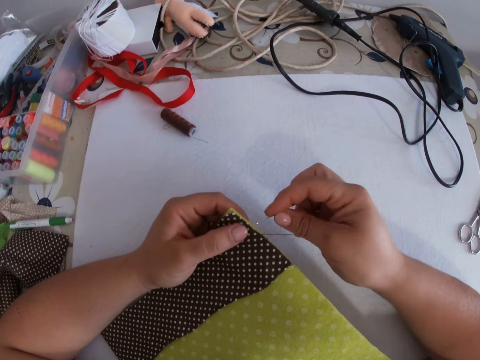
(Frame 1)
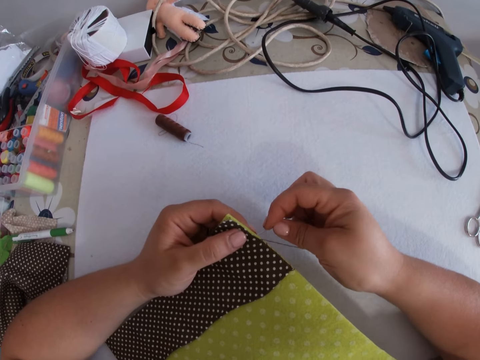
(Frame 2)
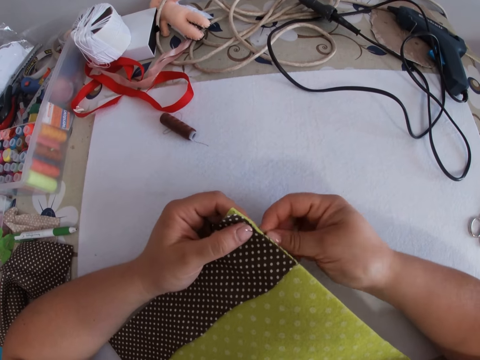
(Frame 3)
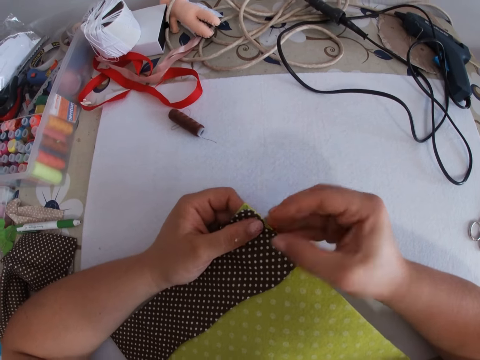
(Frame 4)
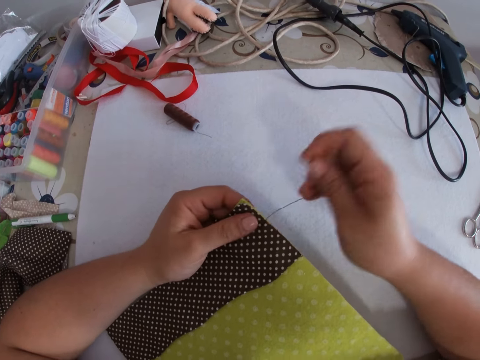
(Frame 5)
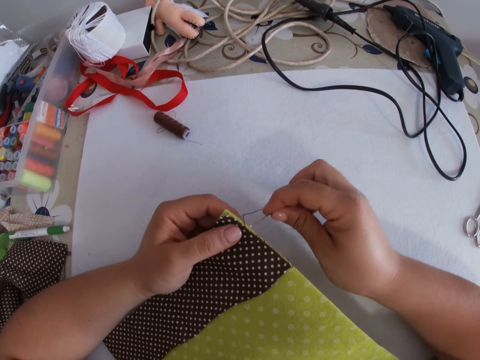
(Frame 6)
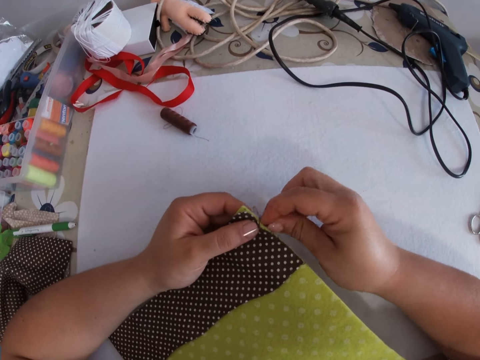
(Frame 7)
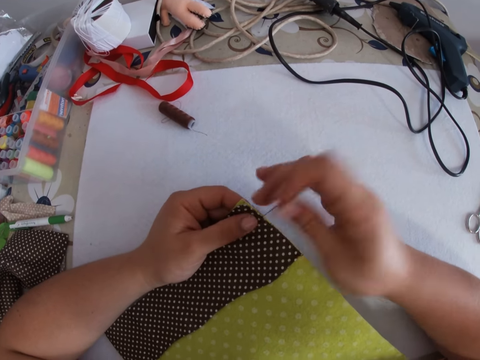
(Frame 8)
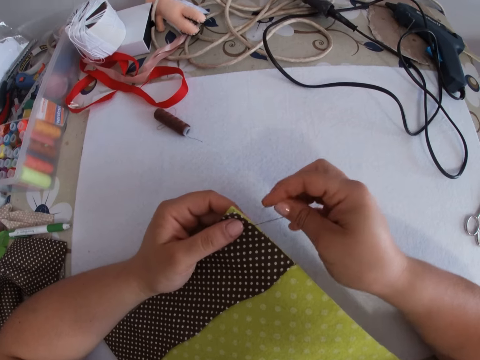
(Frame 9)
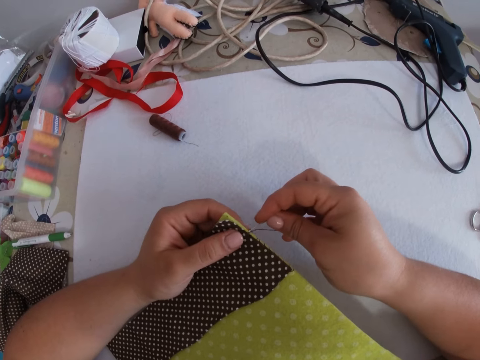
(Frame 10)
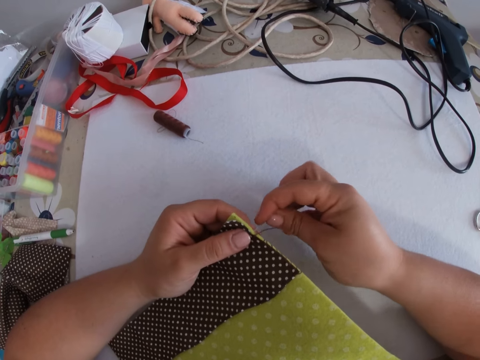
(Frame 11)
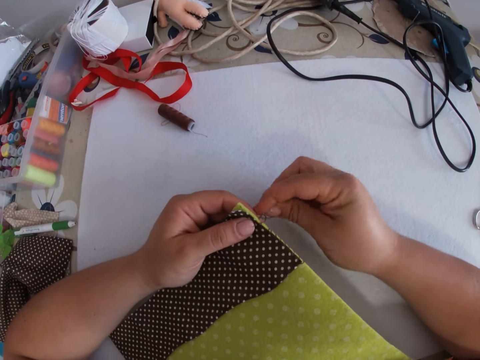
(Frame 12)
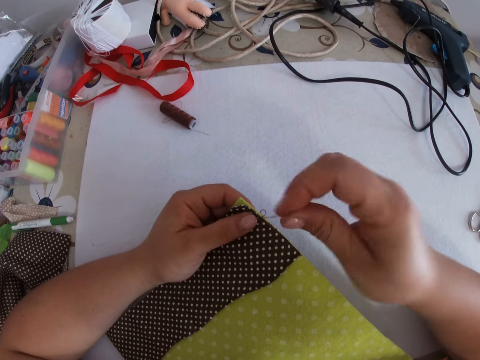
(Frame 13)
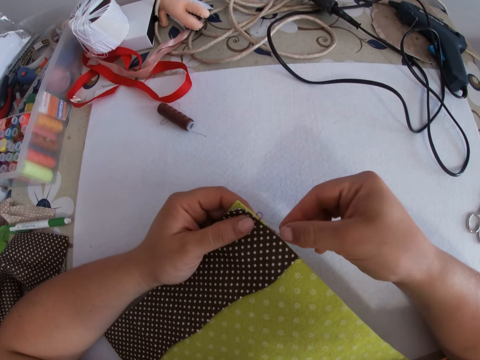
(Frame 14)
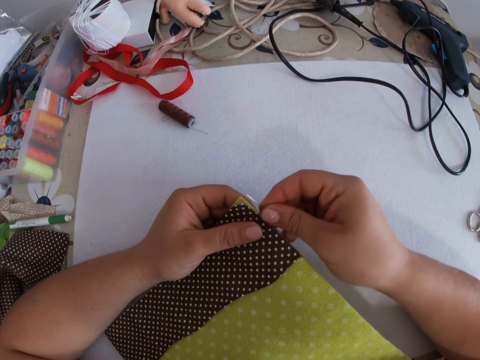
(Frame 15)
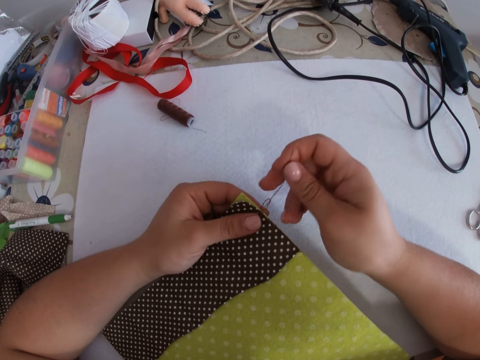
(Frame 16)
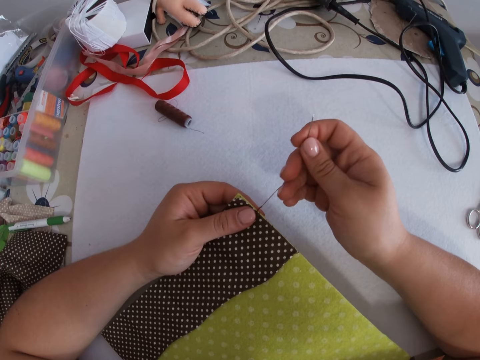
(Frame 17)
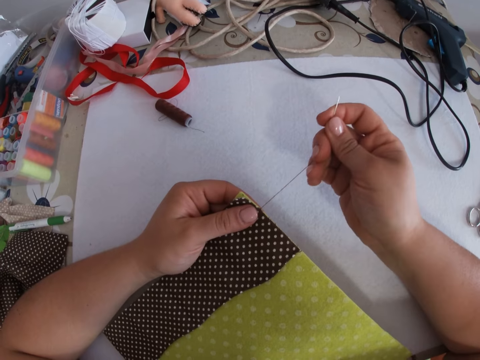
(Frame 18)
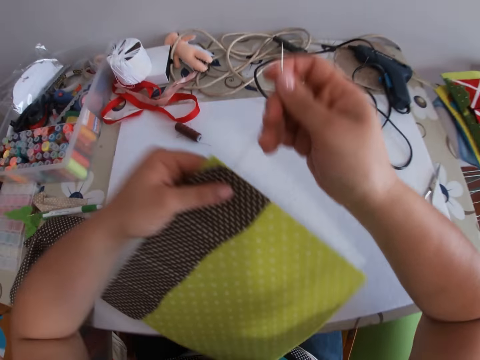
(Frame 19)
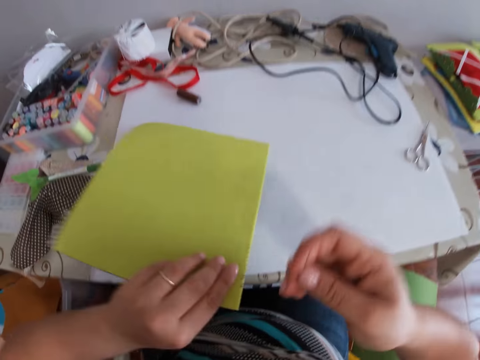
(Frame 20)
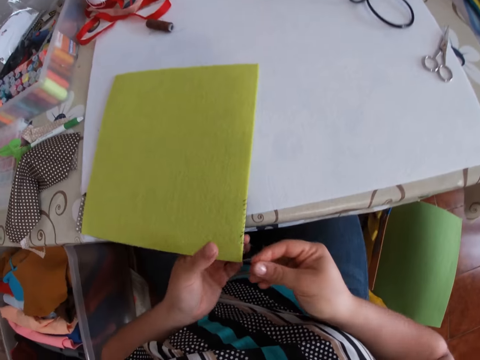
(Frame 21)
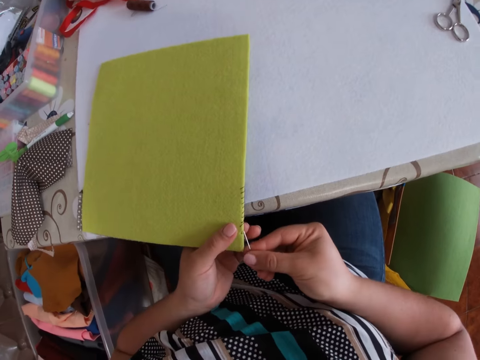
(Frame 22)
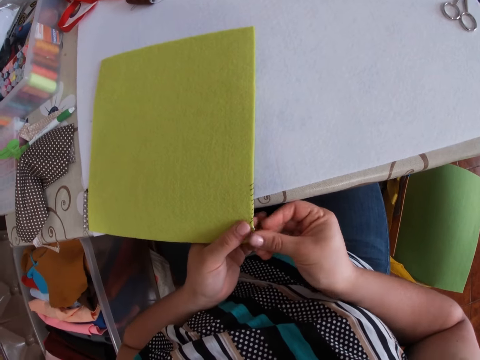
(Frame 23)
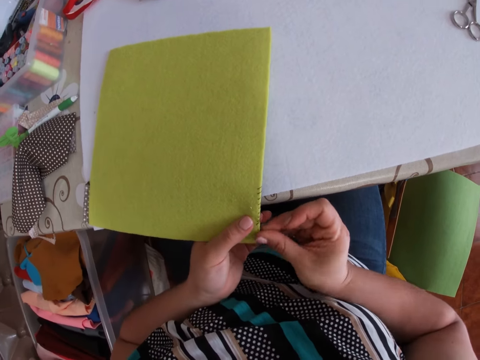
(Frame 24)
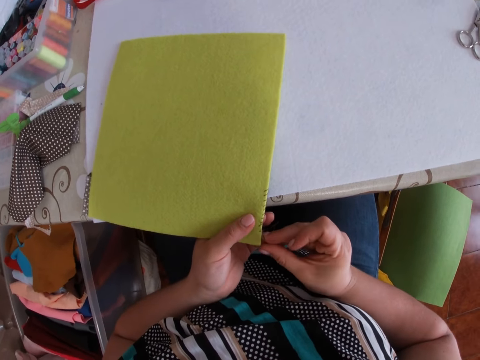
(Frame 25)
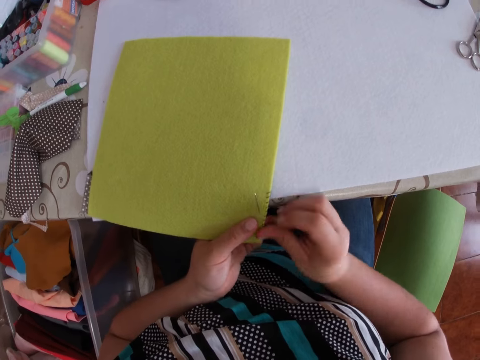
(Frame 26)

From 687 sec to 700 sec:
The camera wearer turns the fabric. They knit the fabric.

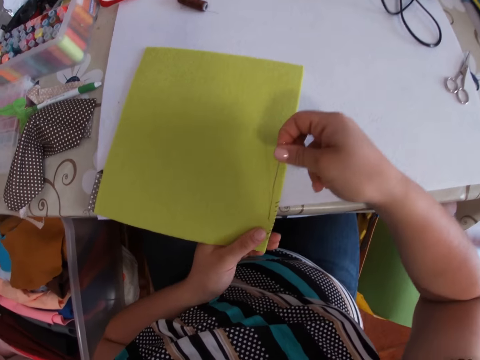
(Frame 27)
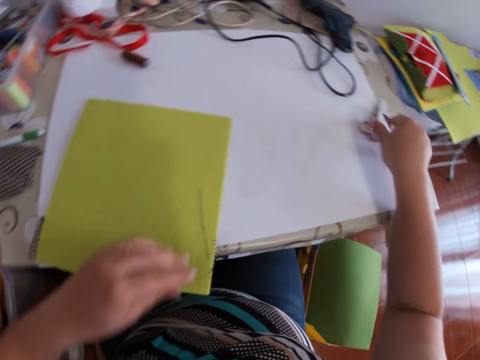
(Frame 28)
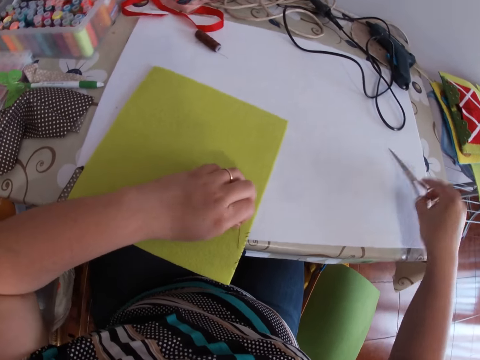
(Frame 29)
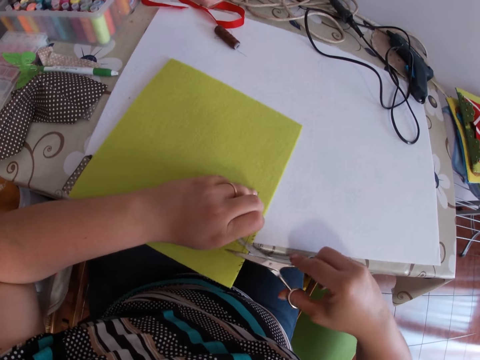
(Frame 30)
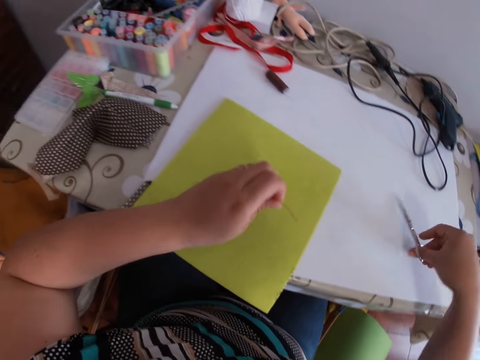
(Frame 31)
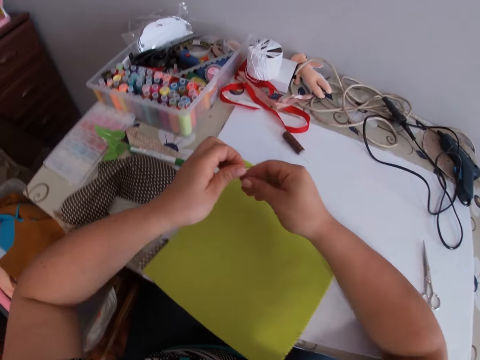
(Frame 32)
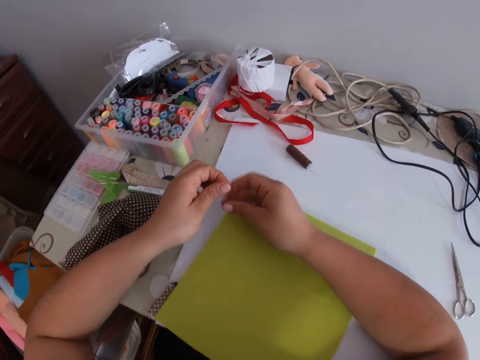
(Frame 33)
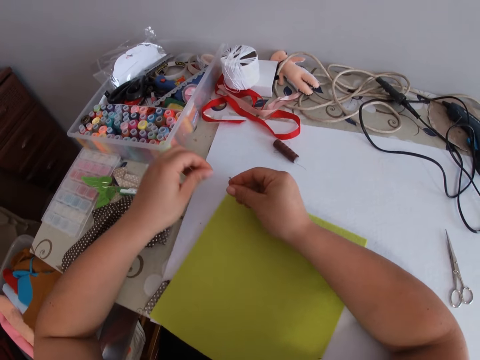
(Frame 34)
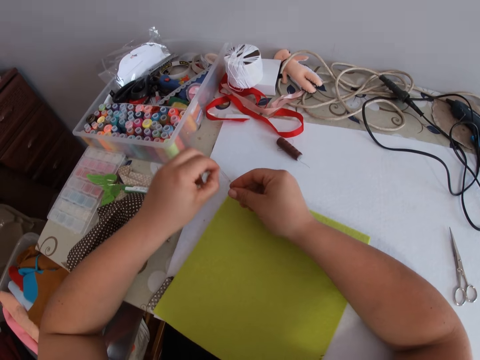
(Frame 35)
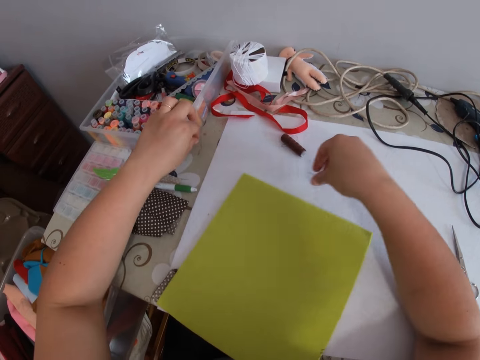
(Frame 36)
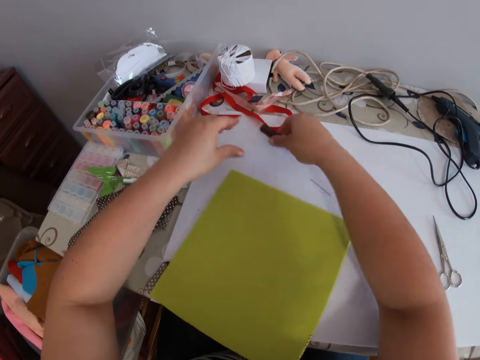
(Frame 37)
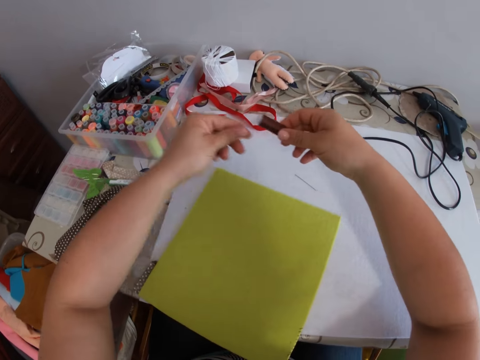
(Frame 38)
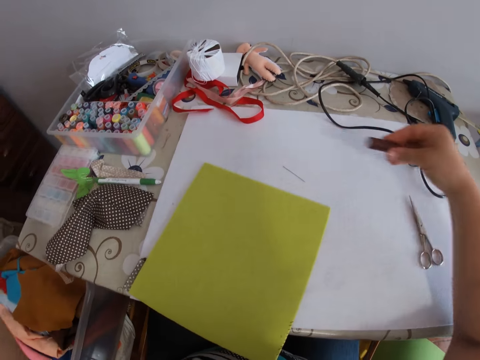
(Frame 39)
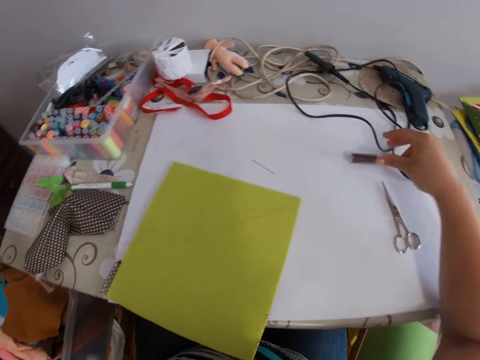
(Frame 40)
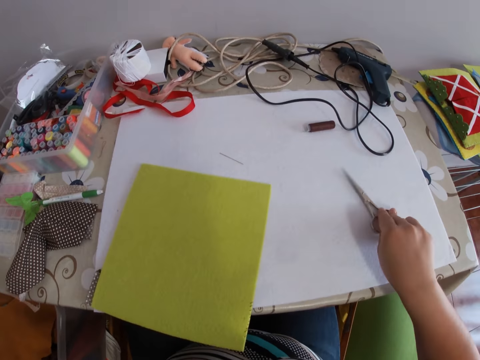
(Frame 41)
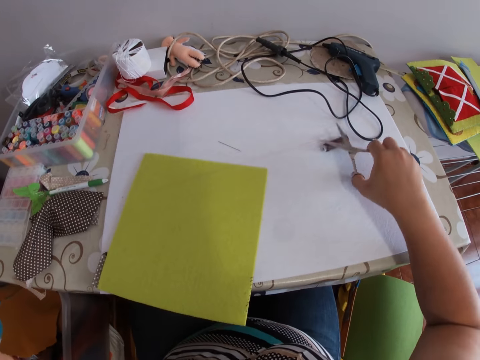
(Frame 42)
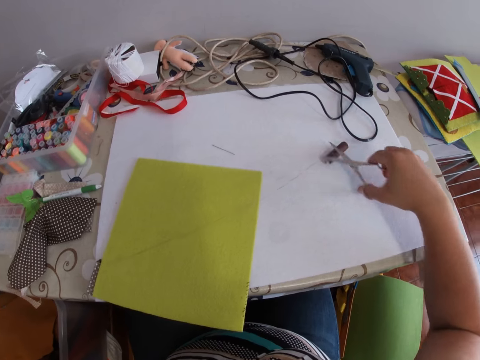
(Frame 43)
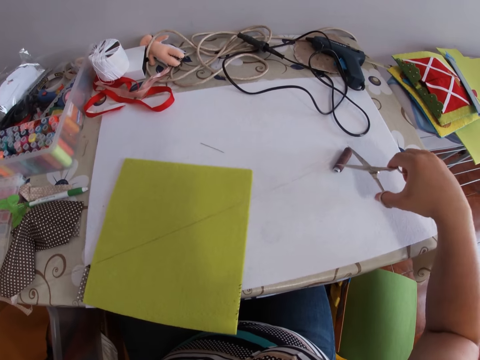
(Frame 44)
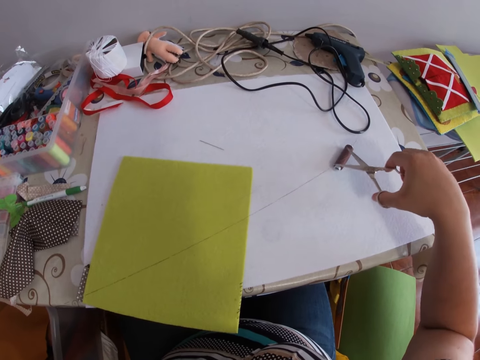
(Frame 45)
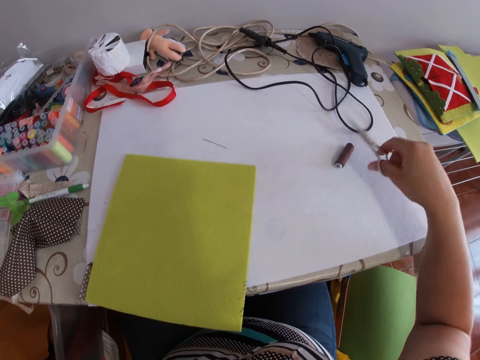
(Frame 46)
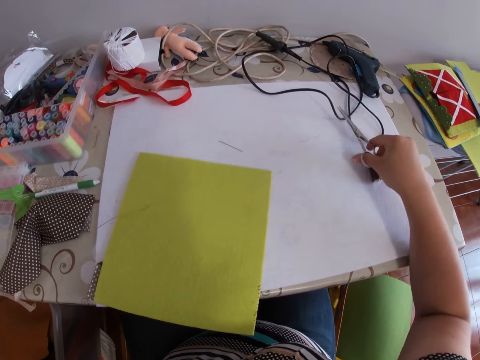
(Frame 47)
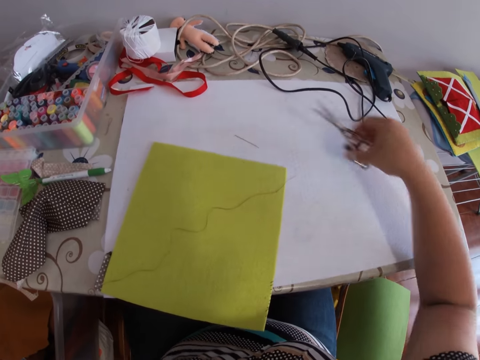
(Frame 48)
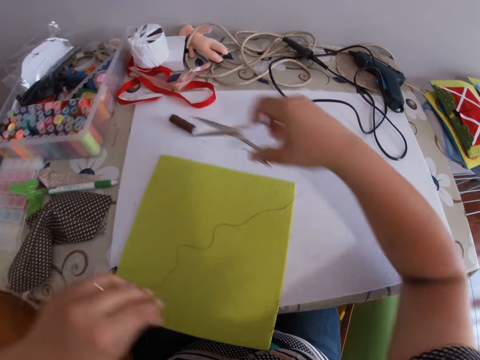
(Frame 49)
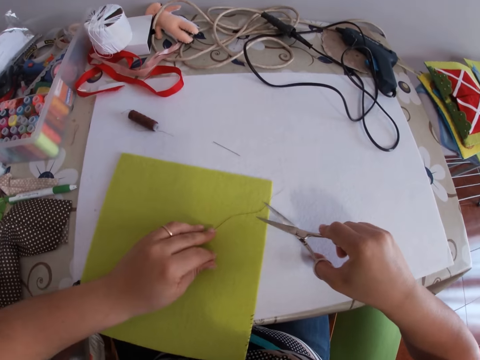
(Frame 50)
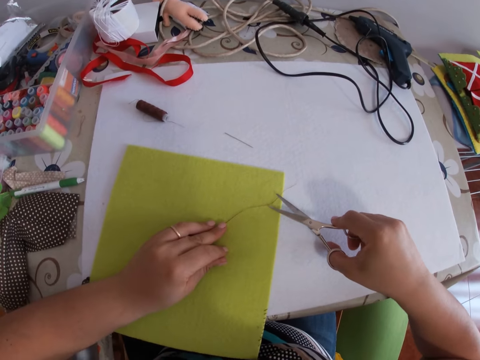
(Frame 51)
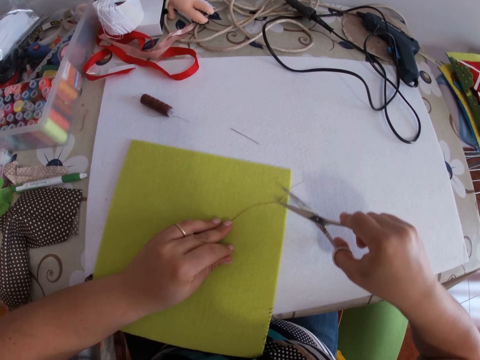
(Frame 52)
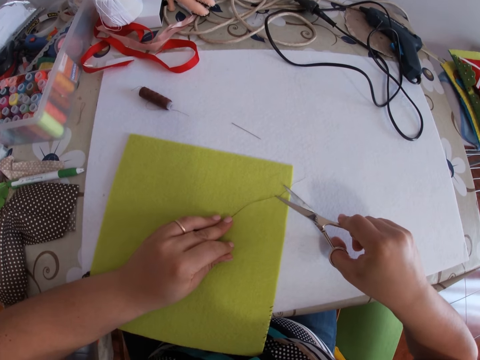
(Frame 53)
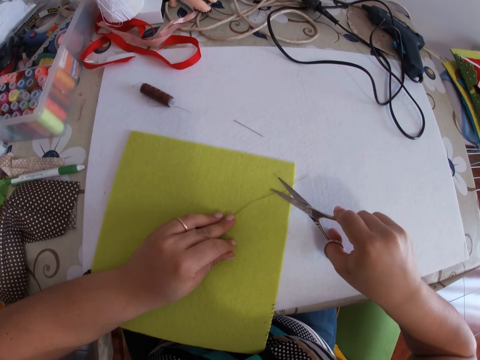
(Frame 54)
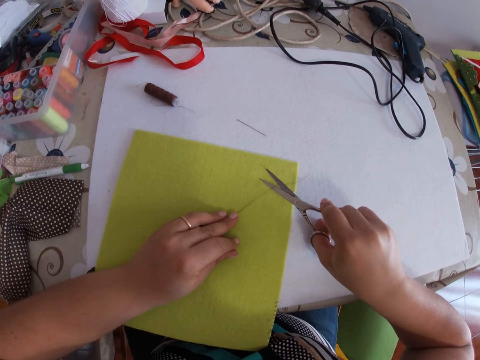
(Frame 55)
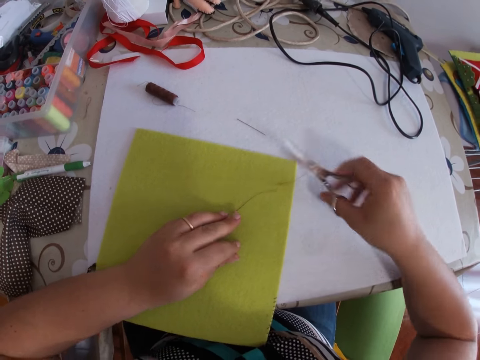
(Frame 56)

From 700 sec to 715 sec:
The camera wearer picks the pair of scissors from the table with her right hand. She cuts the thread with the pair of scissors with her right hand. She drops the pair of scissors on the table with her right hand. She removes the thread from the needle. She adjusts a piece of thread with both hands. She puts down the thread. She puts down the needle. She picks the thread from the table with her right hand. She unfolds the thread. She pulls out thread with her left hand. She drops the thread on the table with her right hand. She picks the pair of scissors from the table with her right hand. She cuts the thread with the pair of scissors with her right hand. She picks the thread from the table with her right hand. She drops the thread on the table with her right hand. She cuts a portion of the thread with the pair of scissors with her right hand.
